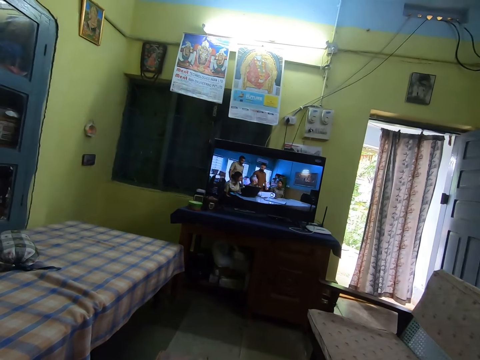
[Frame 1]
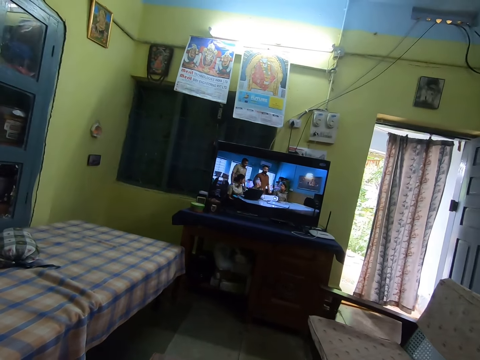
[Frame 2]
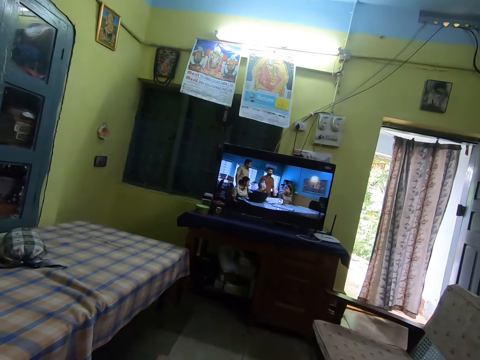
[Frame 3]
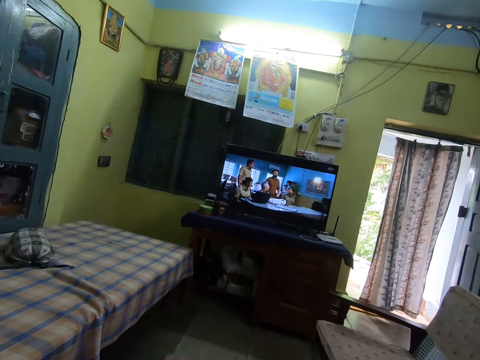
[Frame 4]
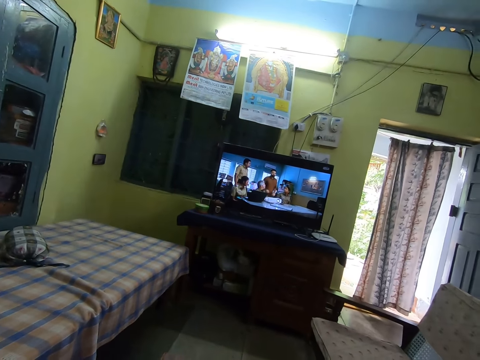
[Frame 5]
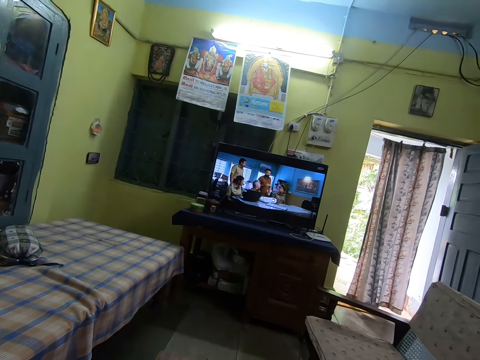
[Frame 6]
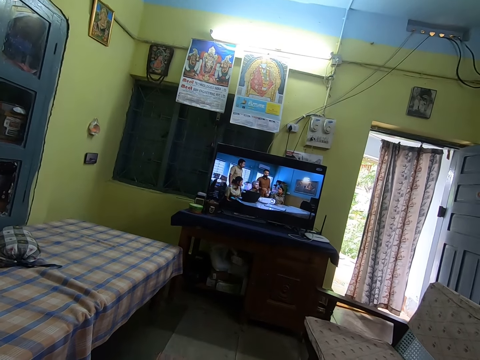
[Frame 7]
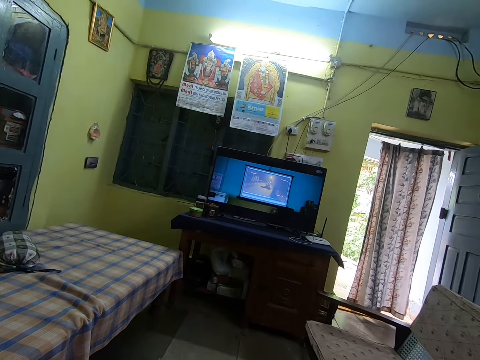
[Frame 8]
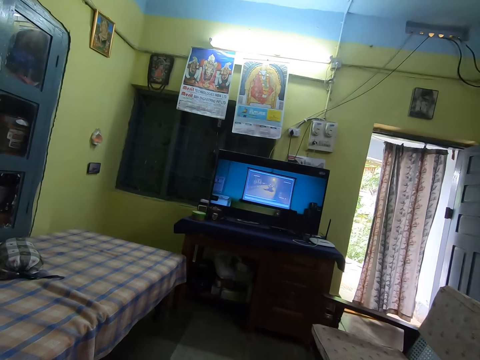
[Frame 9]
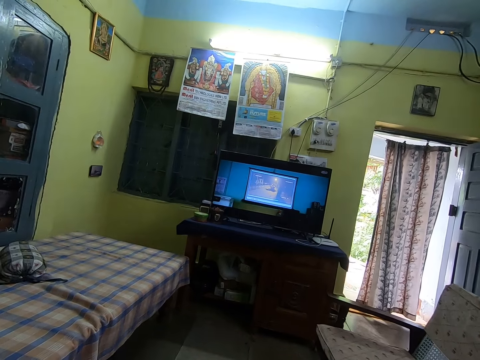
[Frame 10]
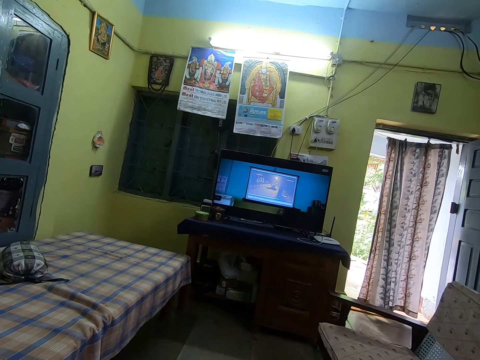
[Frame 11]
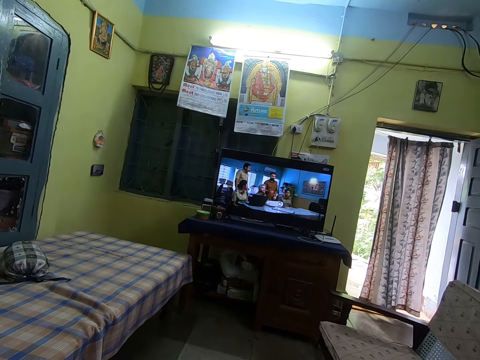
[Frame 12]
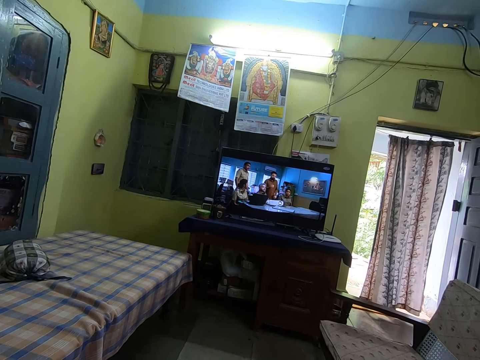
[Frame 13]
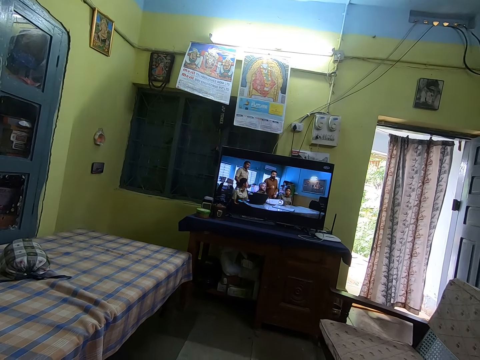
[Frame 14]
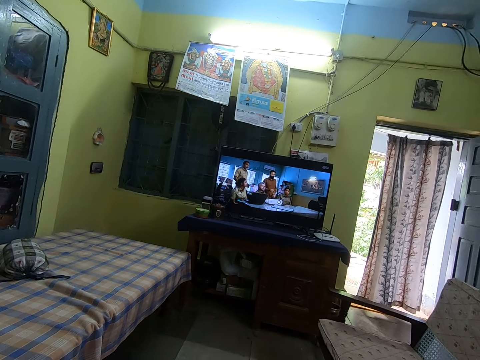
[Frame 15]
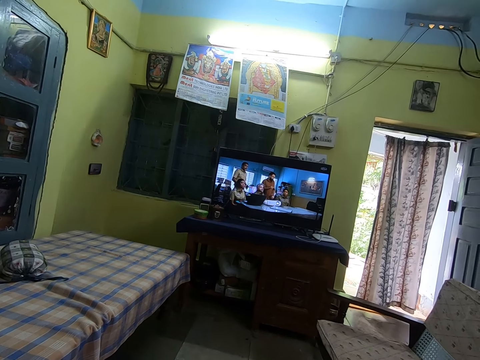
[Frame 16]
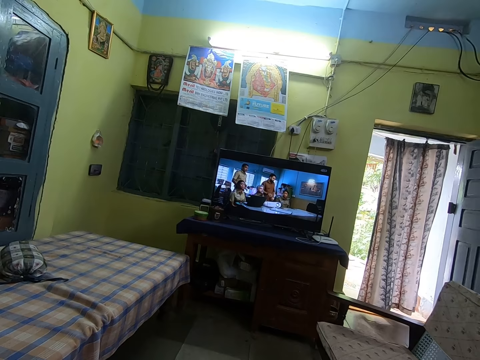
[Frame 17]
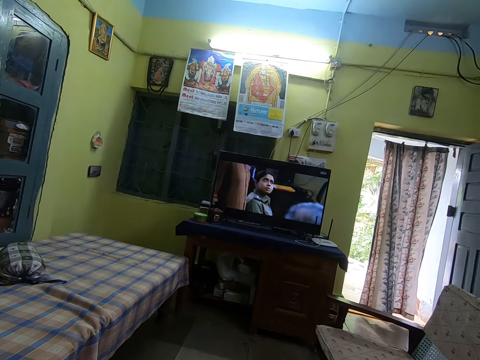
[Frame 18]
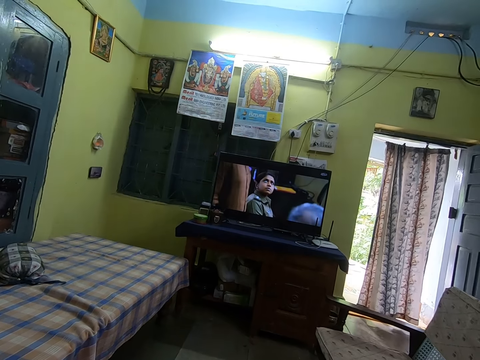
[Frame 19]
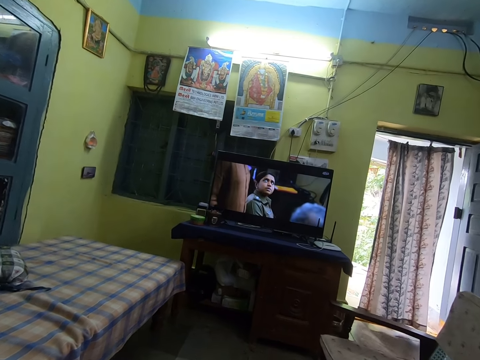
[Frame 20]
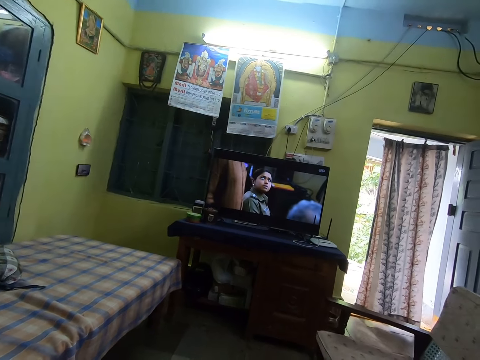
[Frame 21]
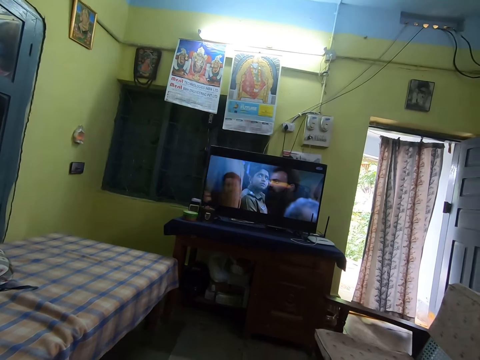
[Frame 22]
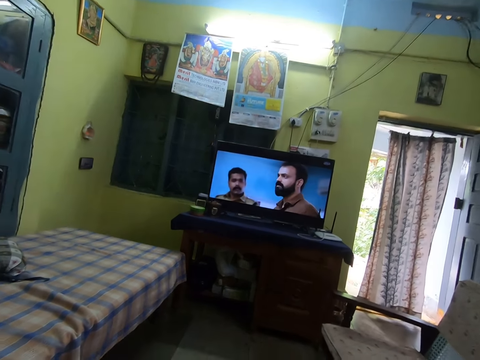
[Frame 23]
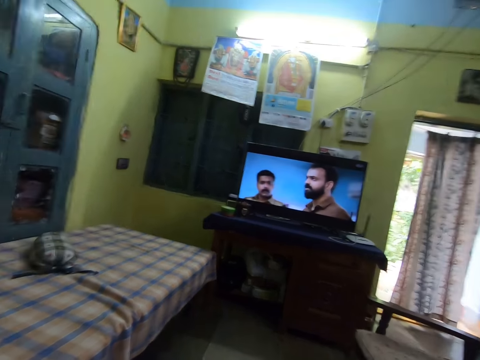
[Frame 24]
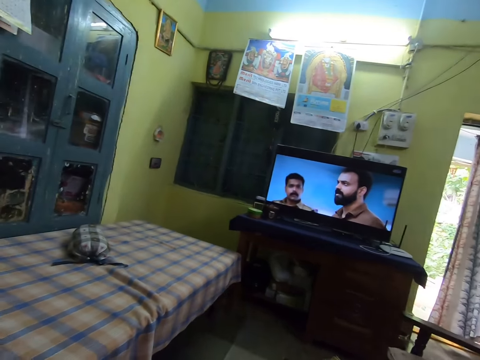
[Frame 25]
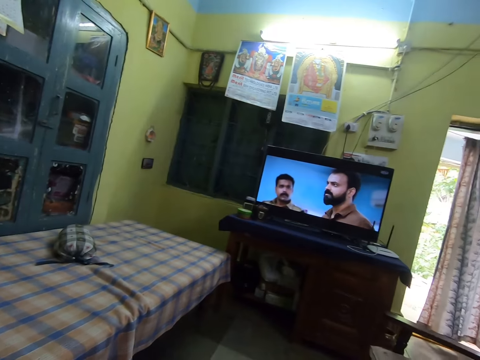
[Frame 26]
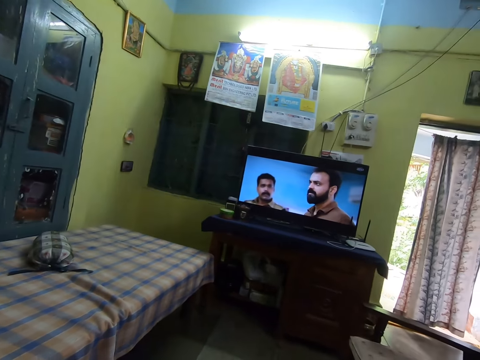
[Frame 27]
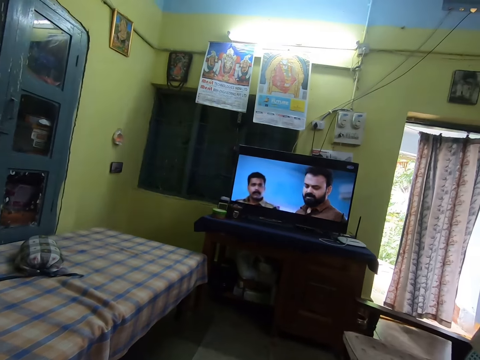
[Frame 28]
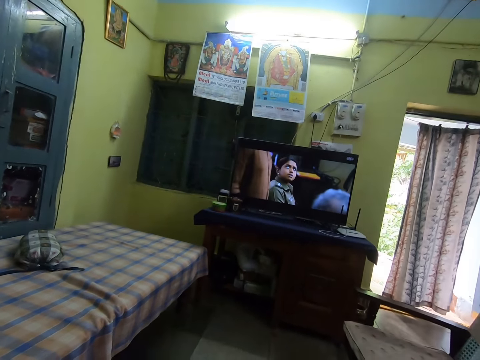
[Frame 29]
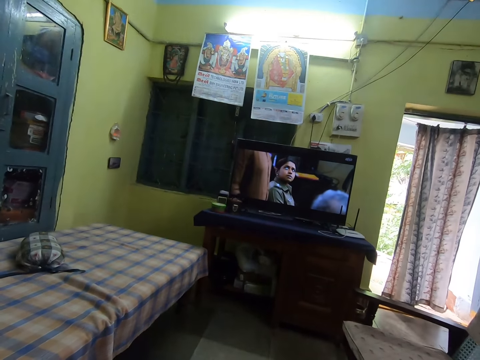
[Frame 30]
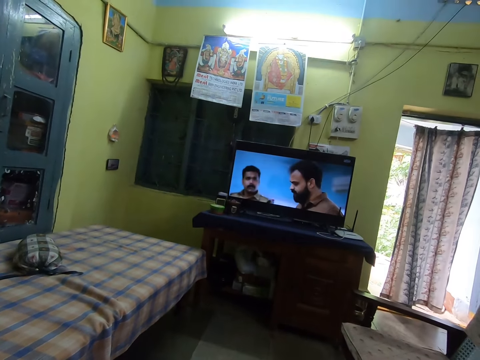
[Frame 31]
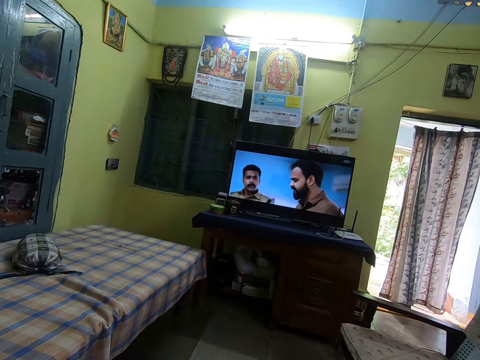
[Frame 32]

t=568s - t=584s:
The camera wearer plucks some vegetables with both hands.

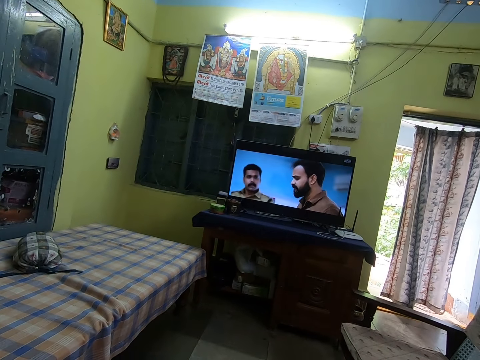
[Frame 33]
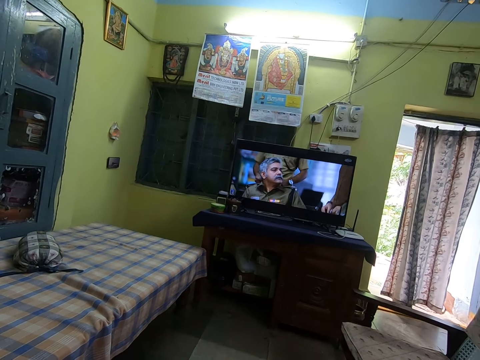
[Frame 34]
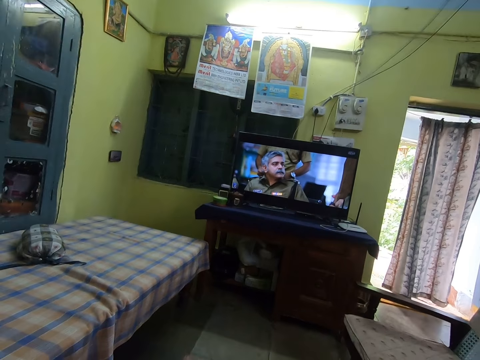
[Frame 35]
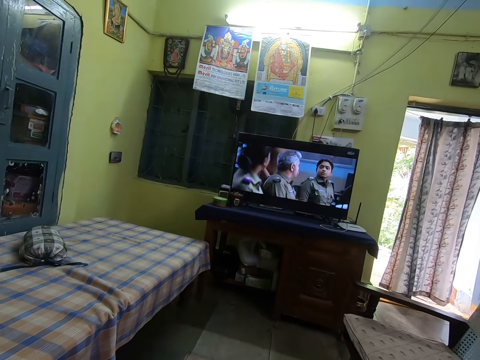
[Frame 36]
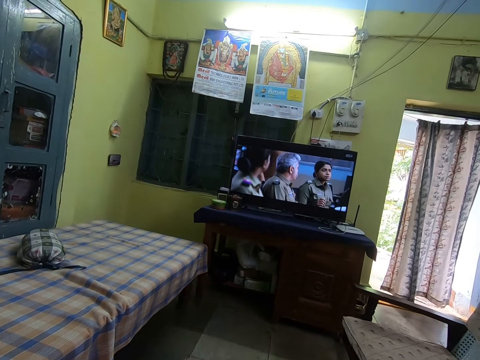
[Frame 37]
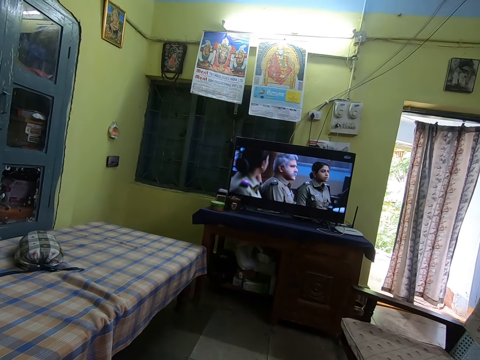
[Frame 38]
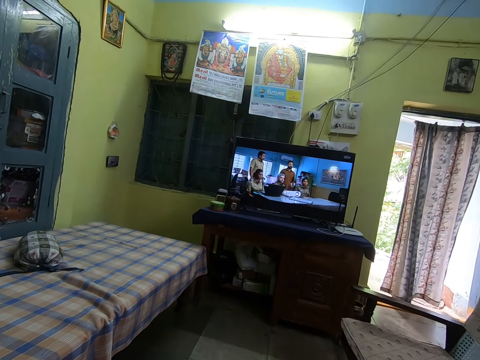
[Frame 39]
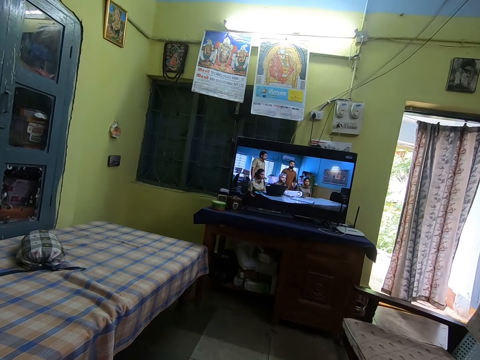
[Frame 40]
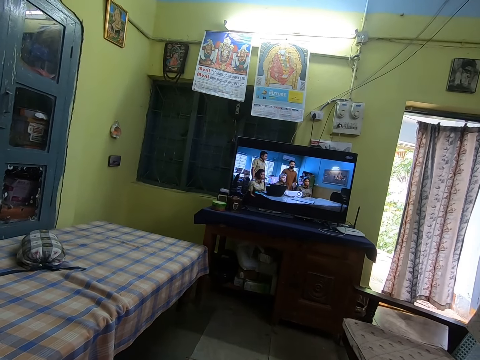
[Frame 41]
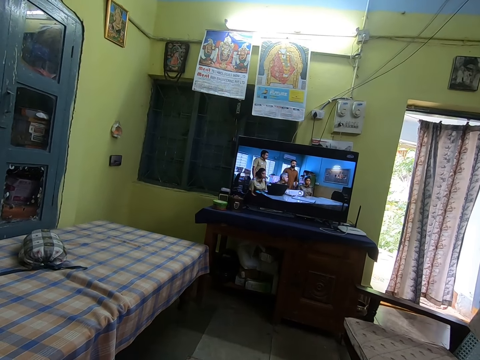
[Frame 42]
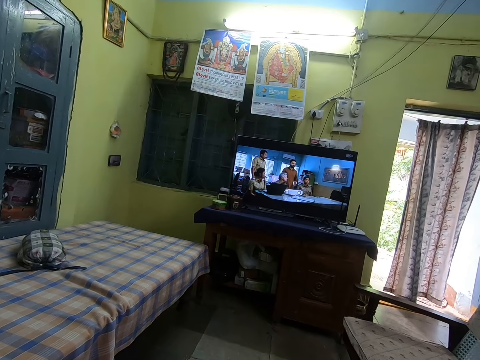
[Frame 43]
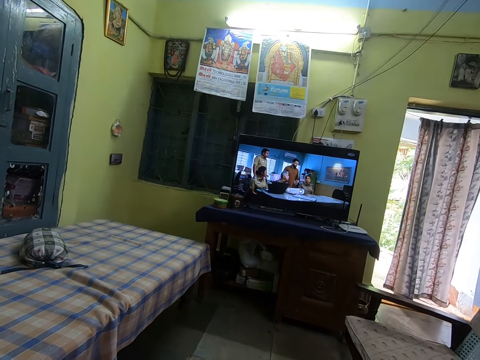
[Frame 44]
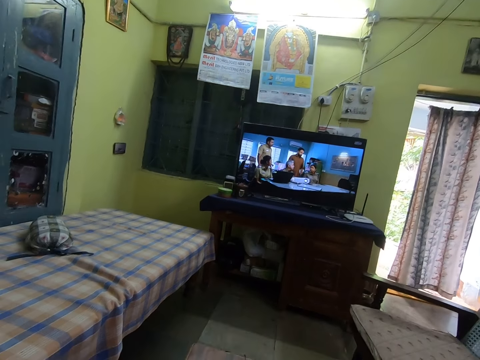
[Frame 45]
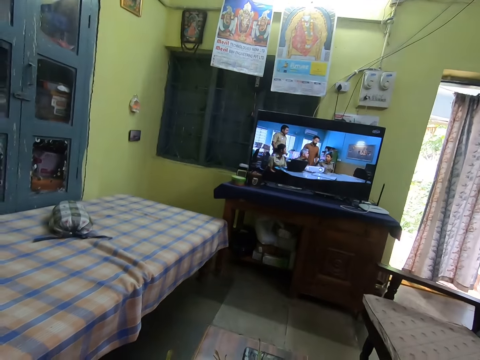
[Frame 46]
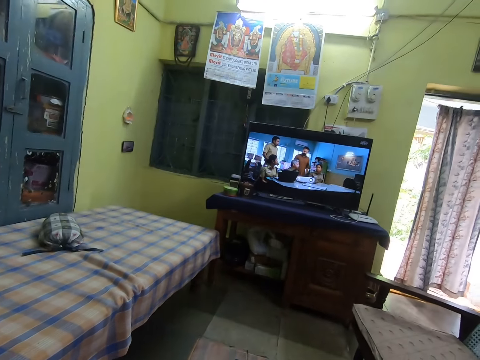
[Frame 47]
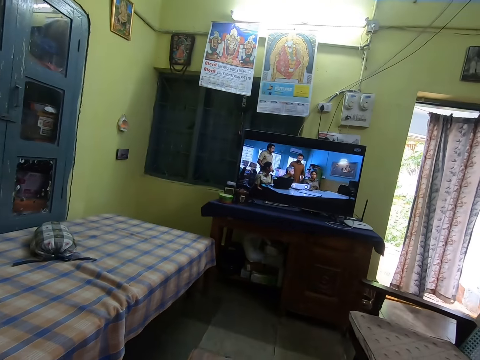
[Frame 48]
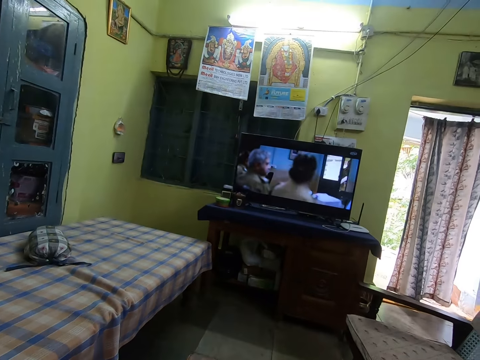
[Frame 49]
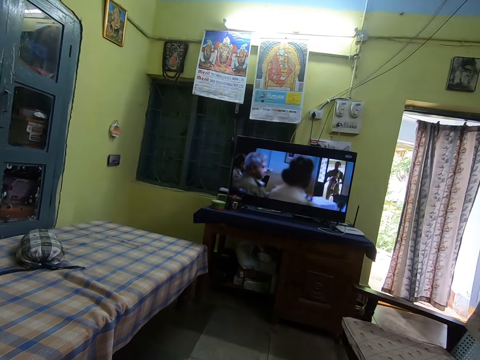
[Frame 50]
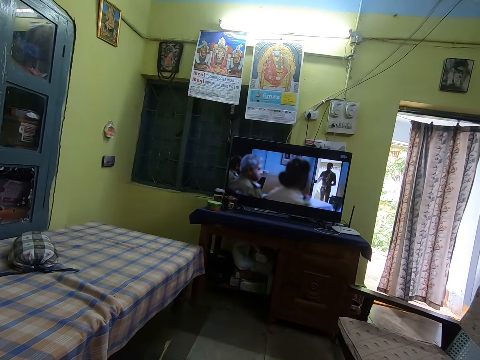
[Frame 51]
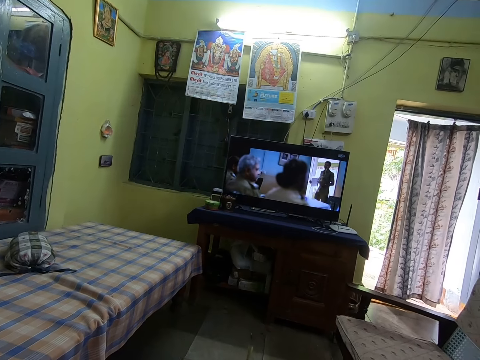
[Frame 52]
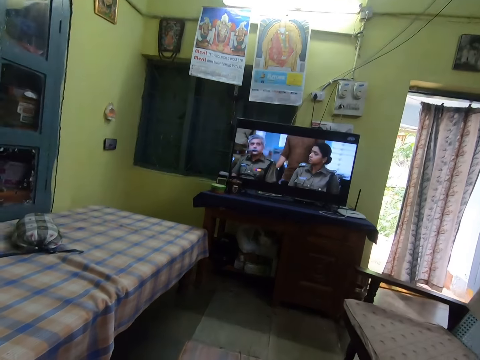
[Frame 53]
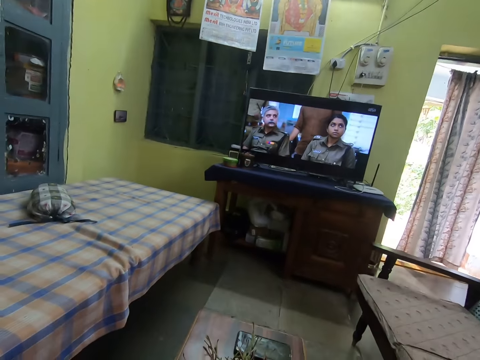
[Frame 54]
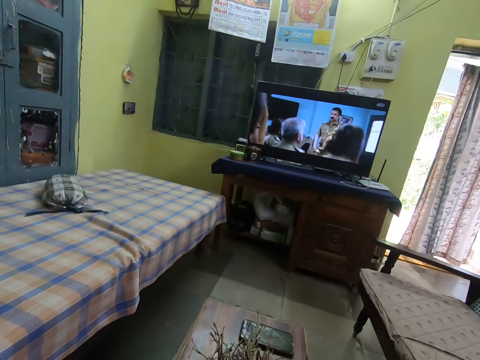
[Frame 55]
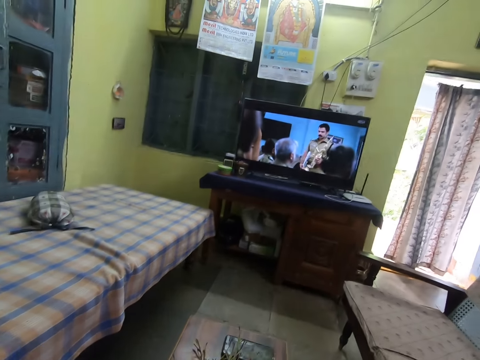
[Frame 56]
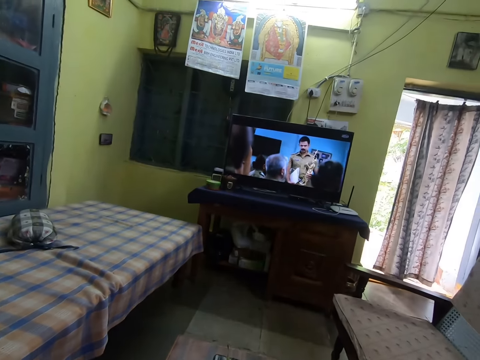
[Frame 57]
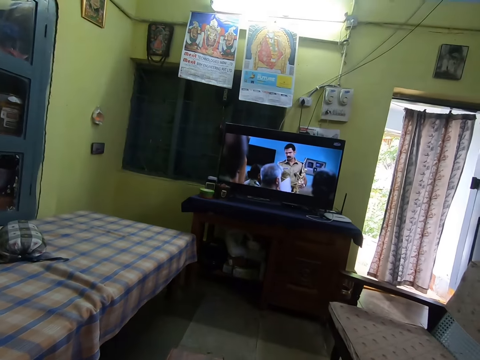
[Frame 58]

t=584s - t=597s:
The camera wearer drops a vegetable on the table with her left hand.
